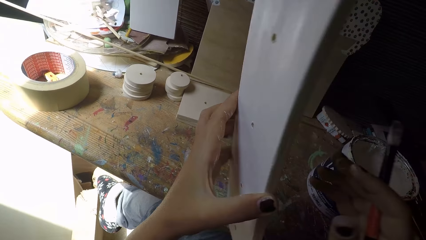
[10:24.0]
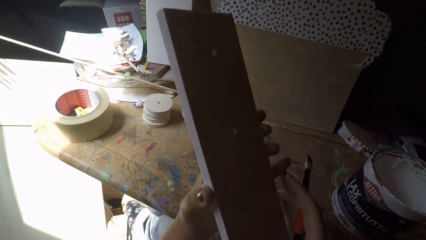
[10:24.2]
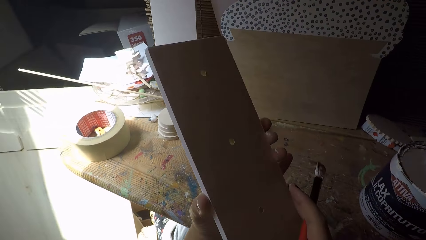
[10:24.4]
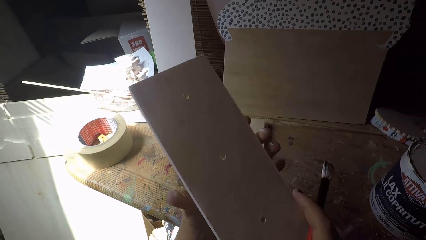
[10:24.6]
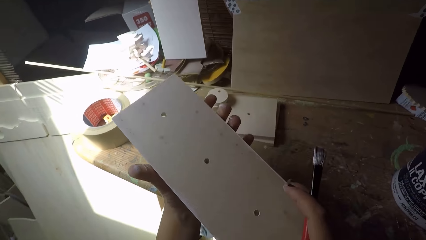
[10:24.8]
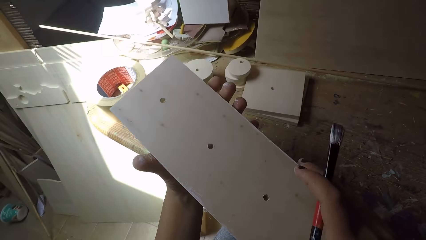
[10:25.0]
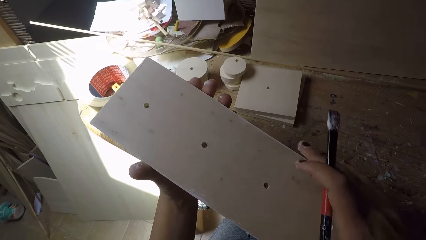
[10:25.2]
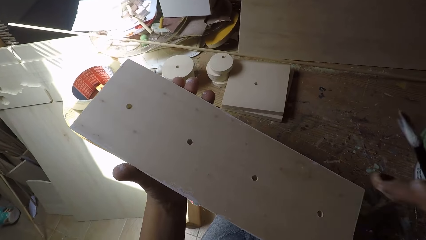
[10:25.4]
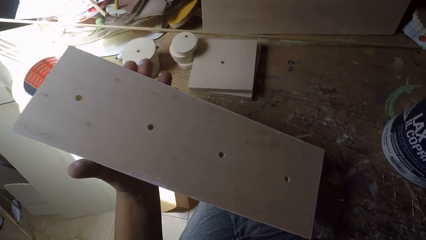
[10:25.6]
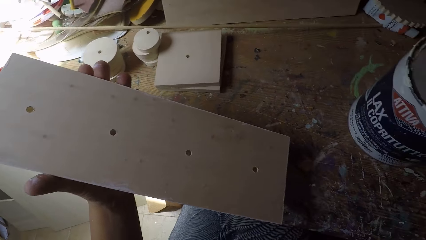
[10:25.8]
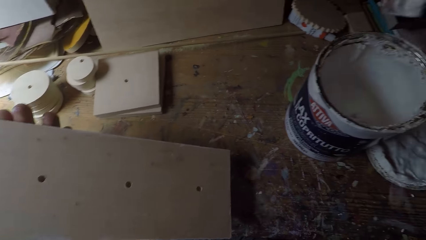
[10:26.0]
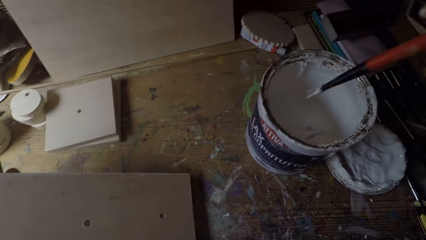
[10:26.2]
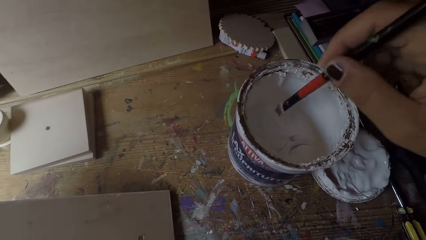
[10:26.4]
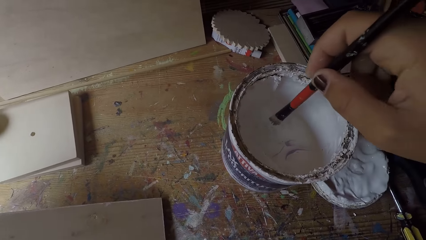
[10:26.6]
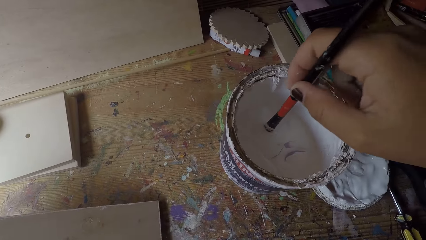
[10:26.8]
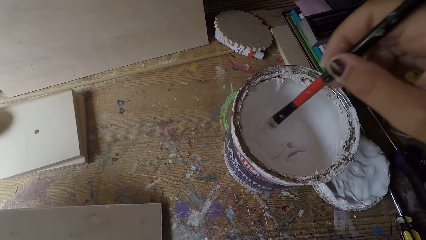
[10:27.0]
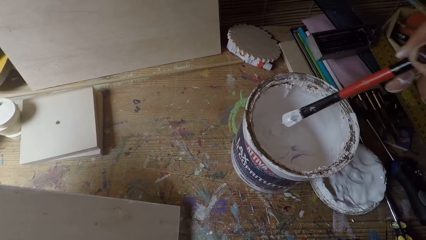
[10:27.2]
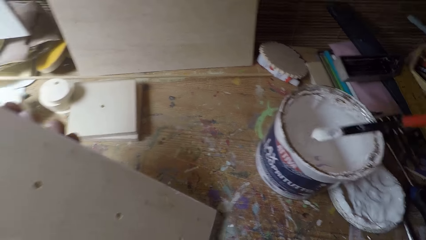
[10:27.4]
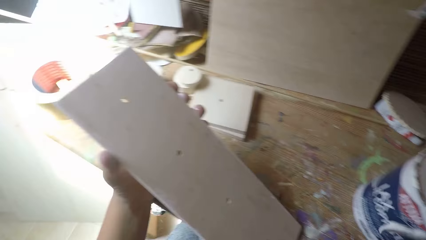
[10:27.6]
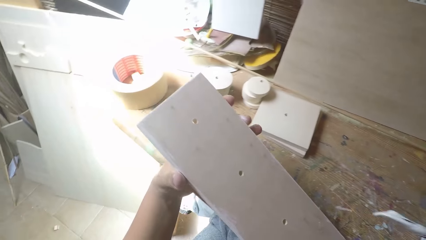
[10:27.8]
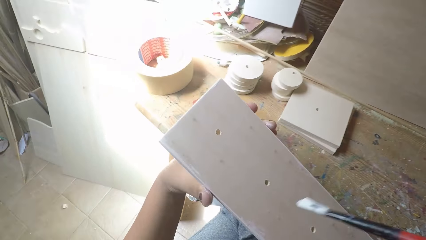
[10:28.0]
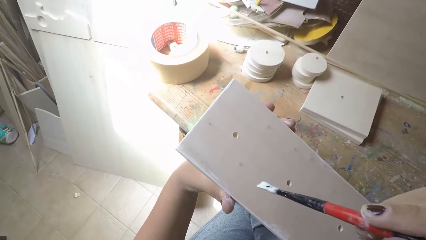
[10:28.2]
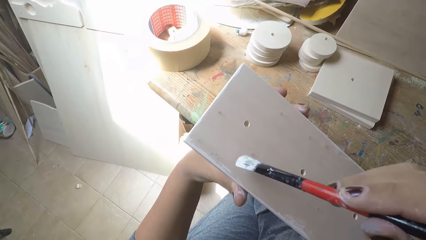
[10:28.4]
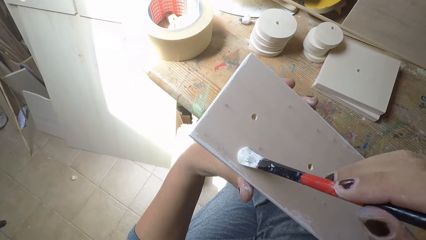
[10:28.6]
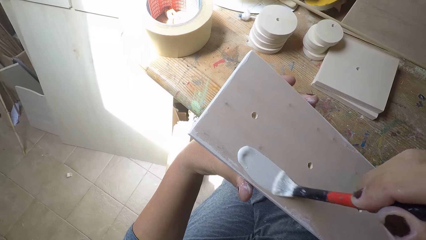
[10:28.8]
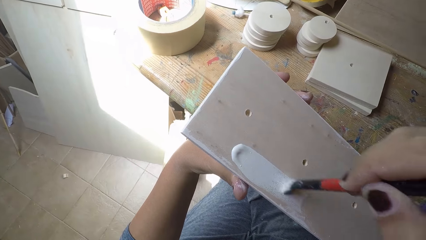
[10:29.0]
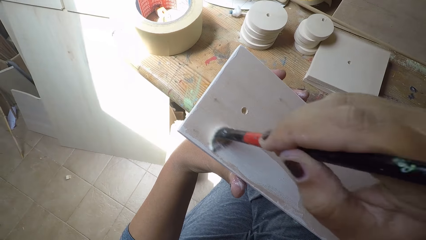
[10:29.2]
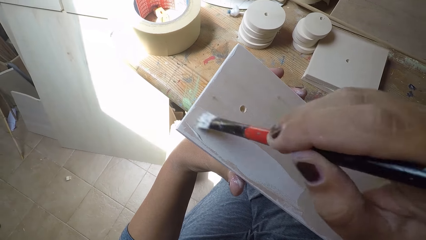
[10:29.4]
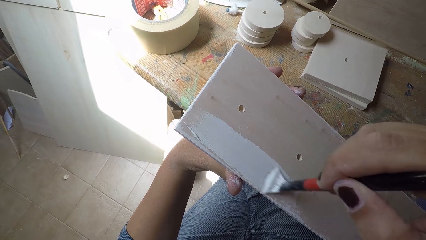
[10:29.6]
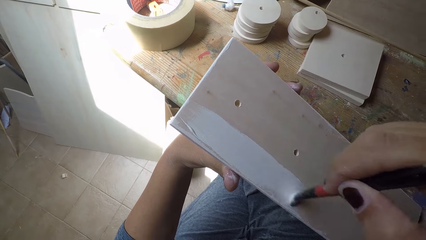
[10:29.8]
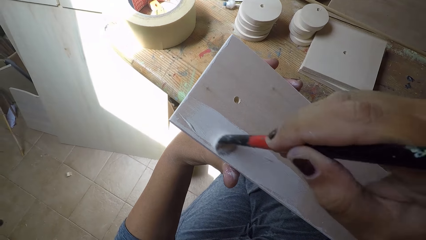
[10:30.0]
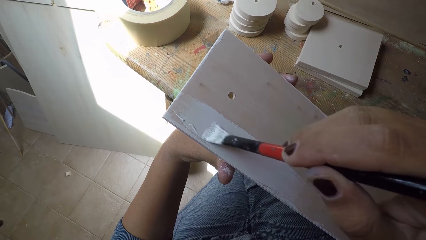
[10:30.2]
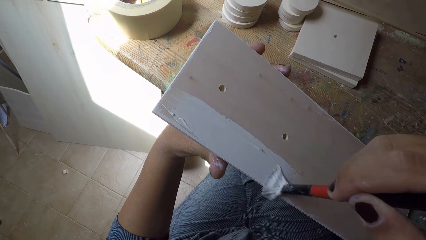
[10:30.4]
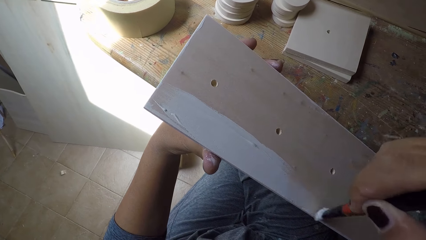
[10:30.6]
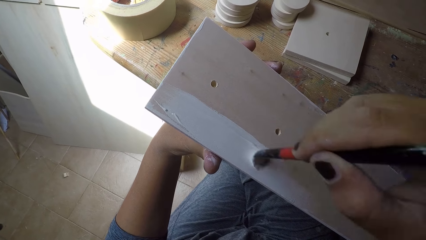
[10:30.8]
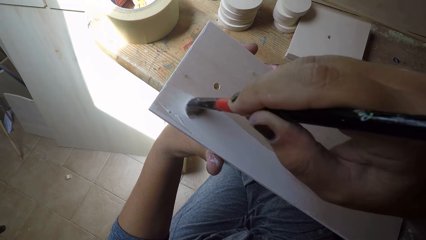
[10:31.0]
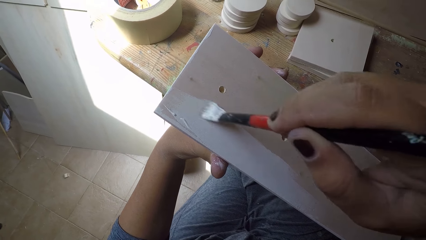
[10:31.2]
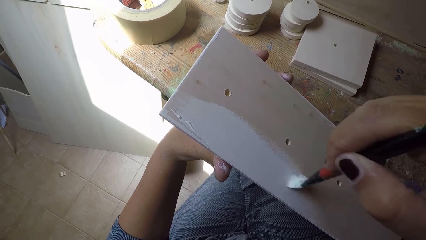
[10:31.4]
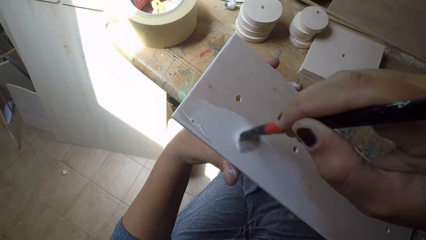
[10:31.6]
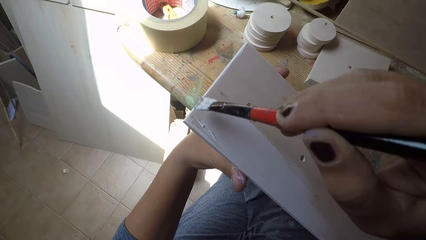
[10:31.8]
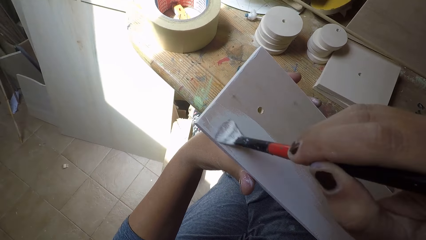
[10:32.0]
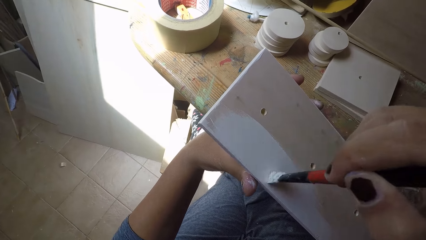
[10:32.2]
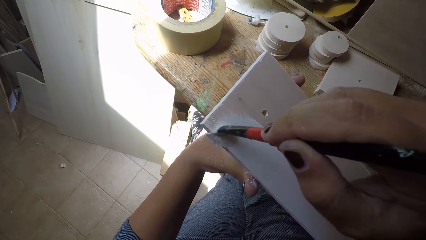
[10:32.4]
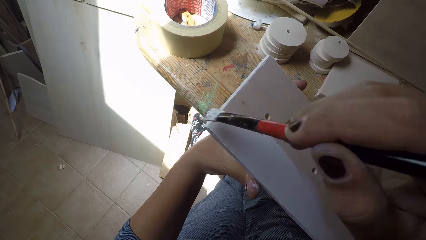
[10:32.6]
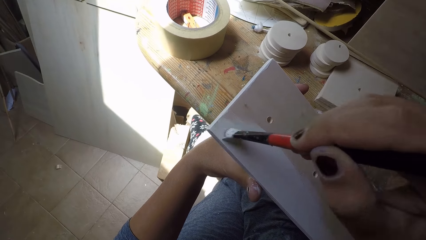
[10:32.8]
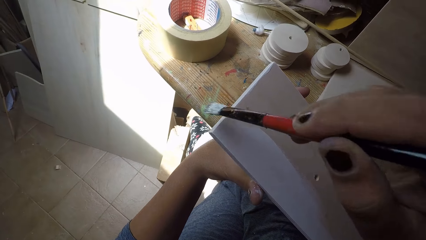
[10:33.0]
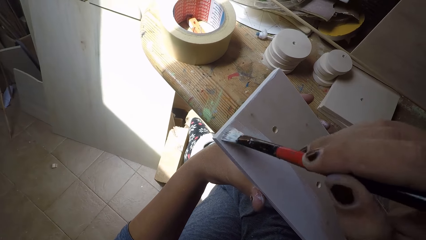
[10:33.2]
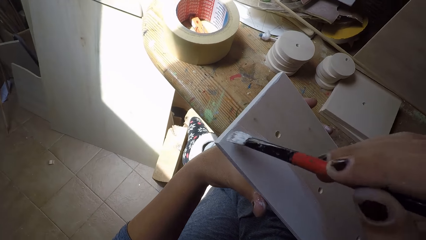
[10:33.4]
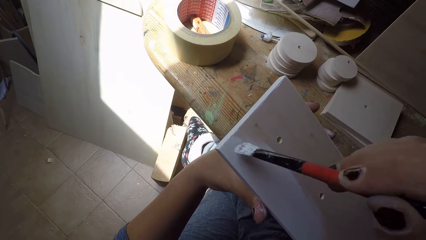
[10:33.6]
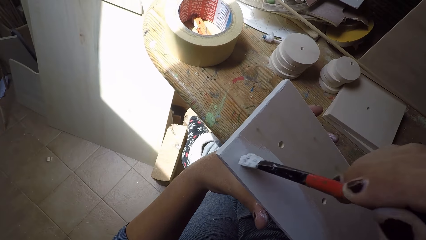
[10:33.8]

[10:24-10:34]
The camera wearer flips the wooden plank with his left hand. He holds the plank with both hands. He adjusts his left hand on the wooden plank. He dips the paintbrush in his right hand into the paint can. He paints the wooden plank with the paintbrush in his right hand.

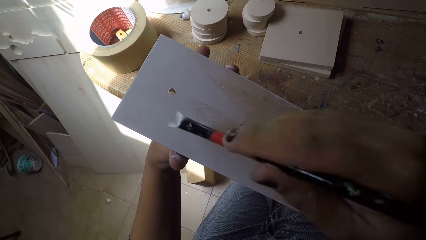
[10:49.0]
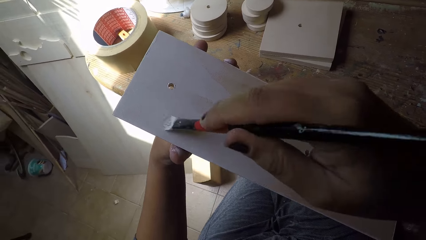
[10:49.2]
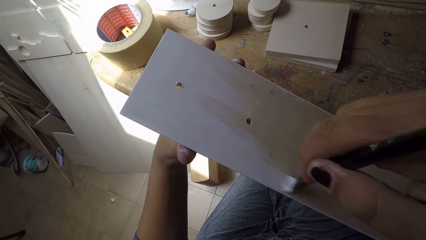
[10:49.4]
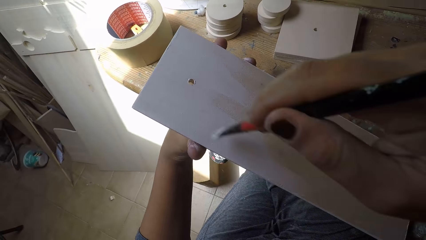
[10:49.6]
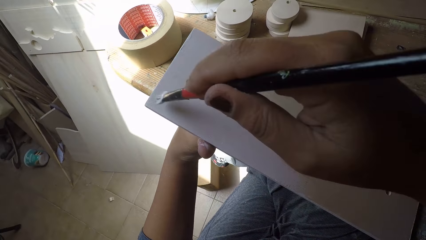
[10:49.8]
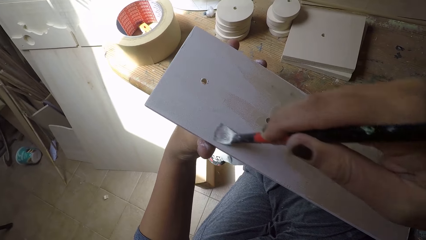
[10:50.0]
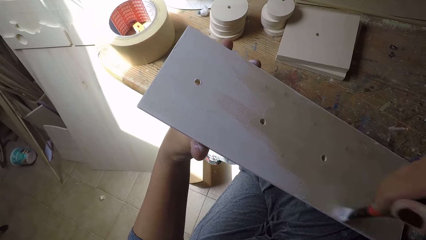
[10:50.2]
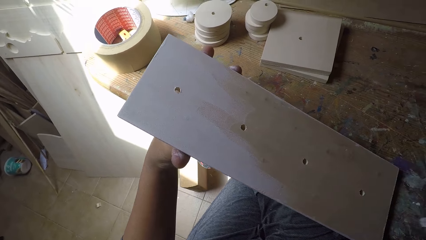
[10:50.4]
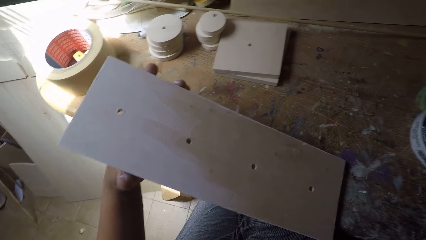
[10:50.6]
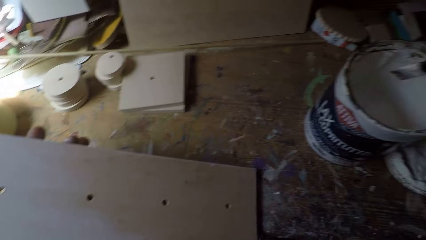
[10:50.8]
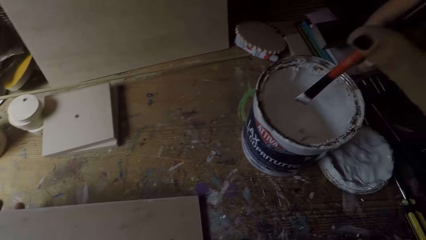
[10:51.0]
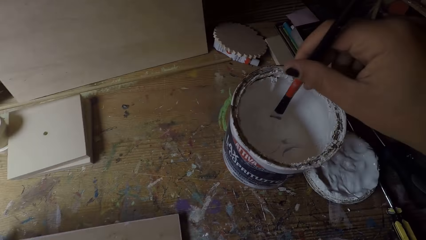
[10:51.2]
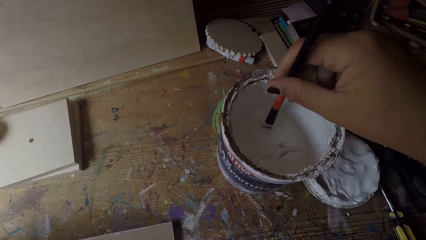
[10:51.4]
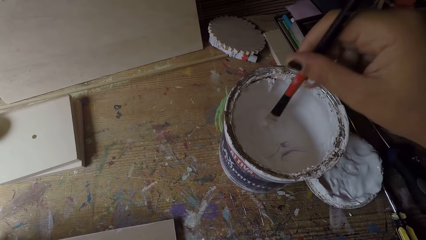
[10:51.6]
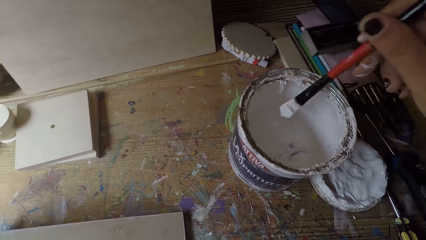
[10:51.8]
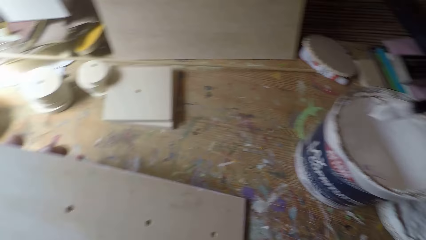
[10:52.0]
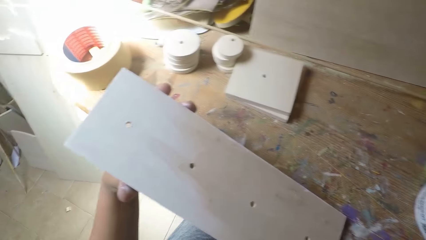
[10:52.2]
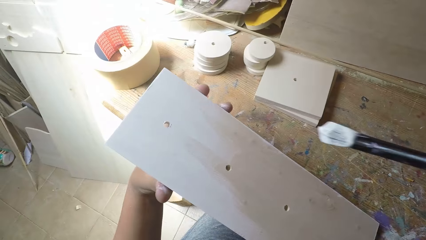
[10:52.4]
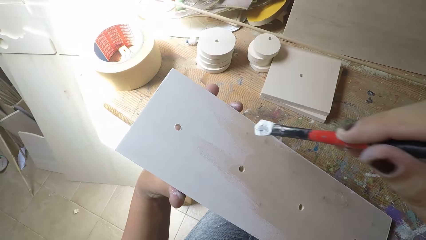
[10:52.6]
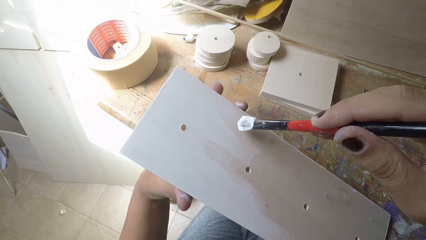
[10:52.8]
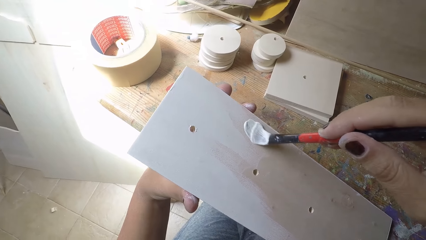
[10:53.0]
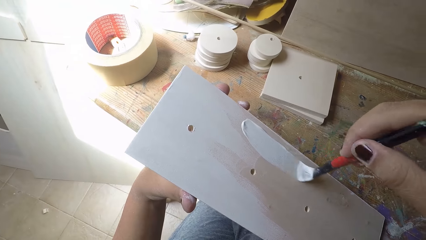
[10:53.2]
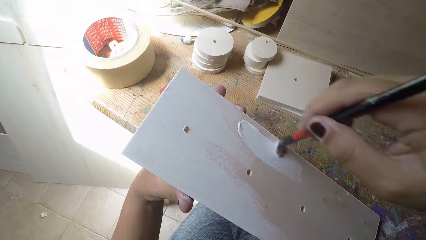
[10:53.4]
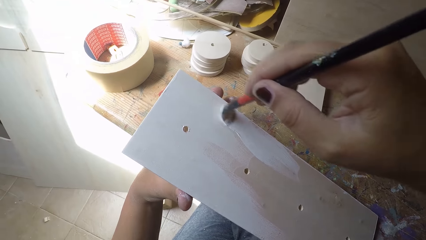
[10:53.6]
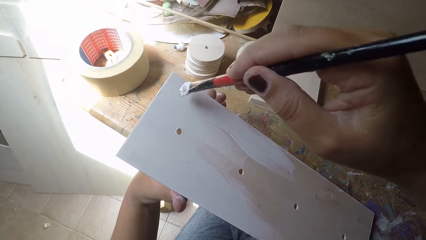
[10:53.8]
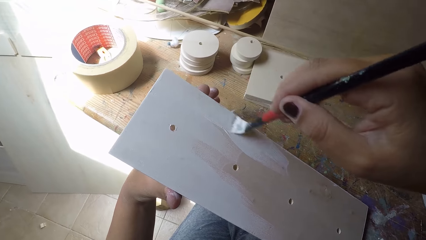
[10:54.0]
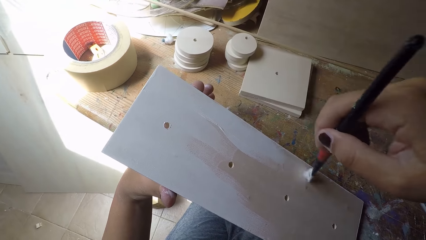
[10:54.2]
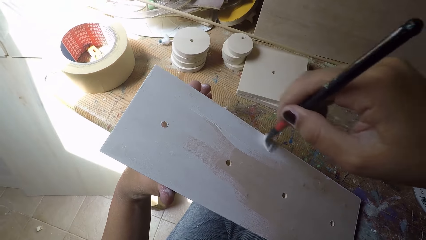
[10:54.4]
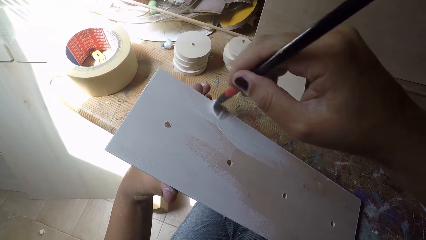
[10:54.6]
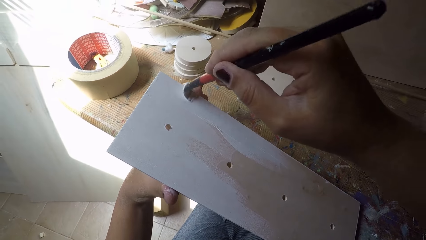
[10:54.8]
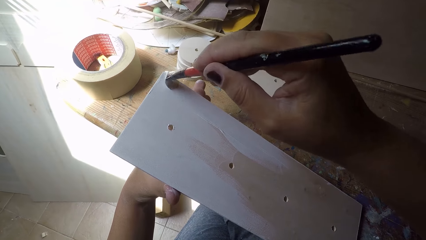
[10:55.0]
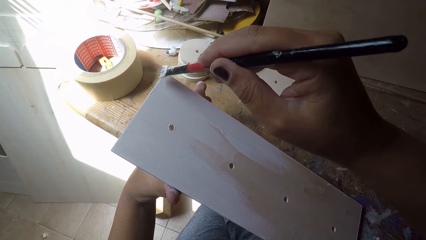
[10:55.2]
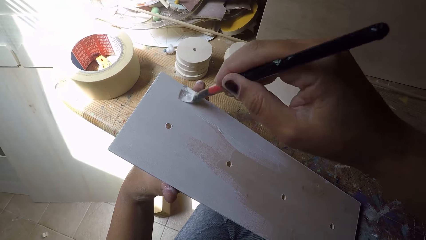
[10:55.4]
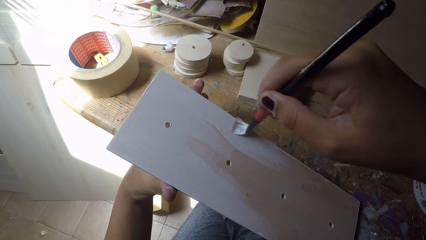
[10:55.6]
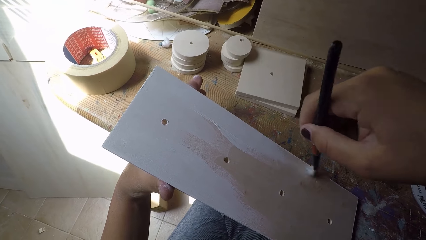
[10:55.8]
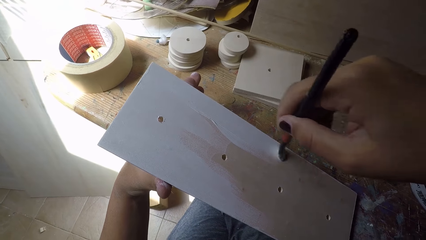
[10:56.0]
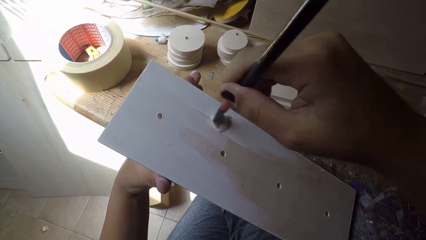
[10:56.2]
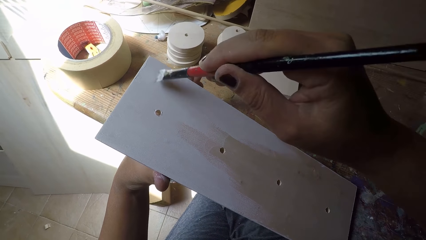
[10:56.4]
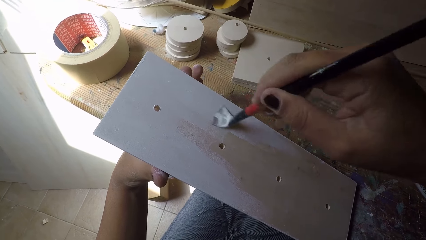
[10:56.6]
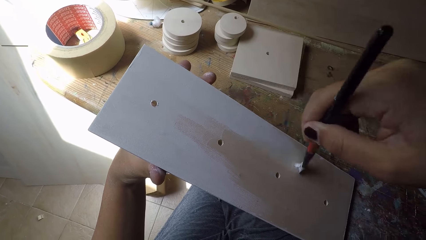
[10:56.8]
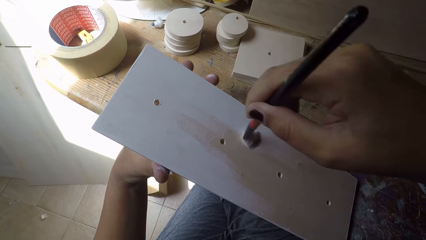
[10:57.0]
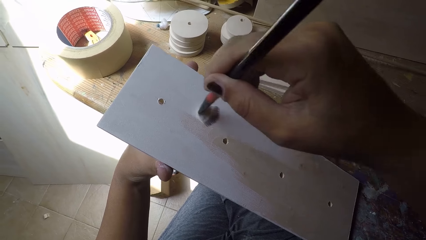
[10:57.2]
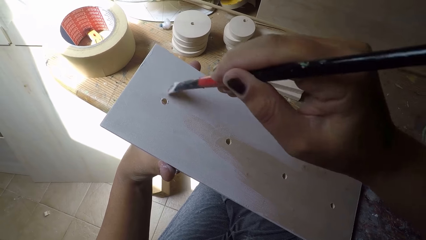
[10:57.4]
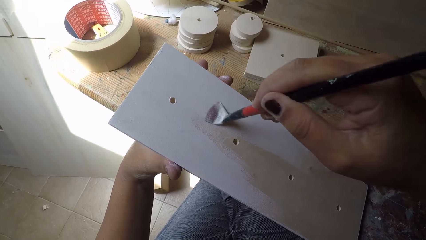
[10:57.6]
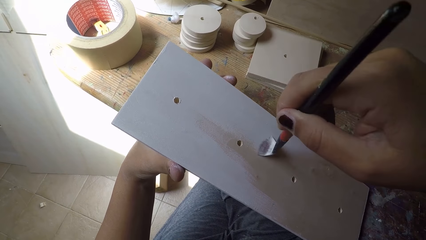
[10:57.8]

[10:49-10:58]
The camera wearer dips the paintbrush in his right hand into the paint can. He paints the wooden plank with the paintbrush in his right hand.
